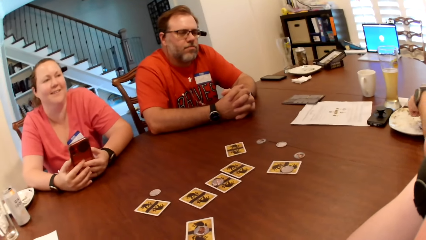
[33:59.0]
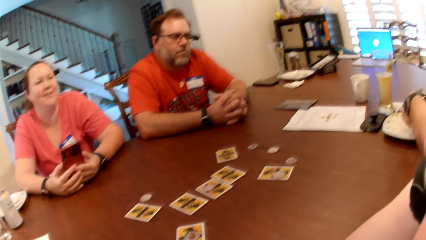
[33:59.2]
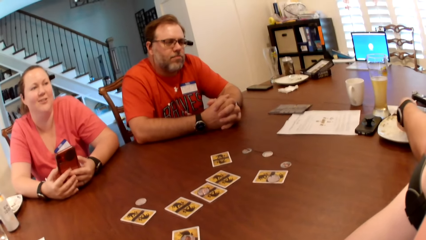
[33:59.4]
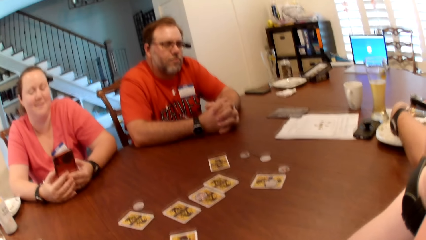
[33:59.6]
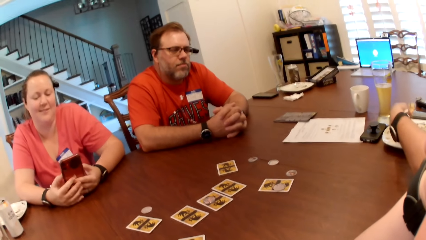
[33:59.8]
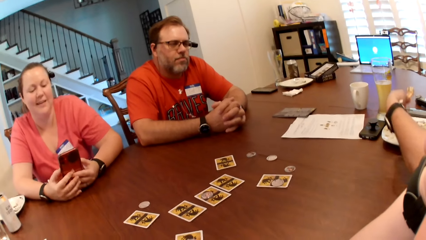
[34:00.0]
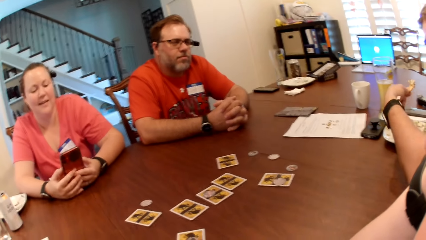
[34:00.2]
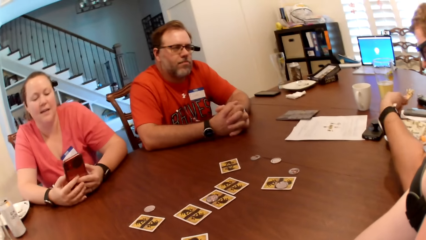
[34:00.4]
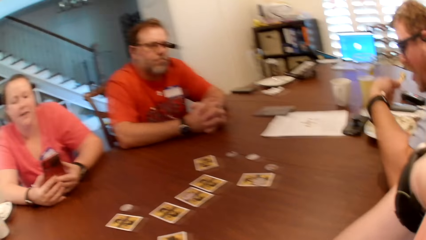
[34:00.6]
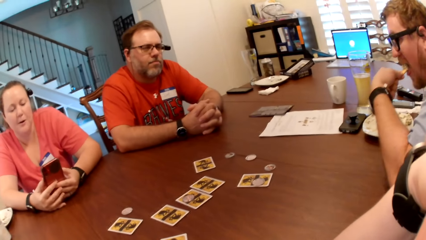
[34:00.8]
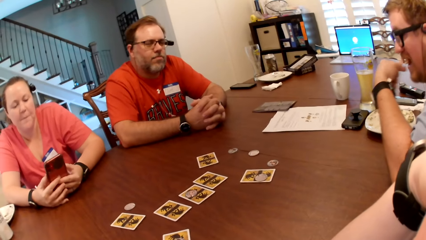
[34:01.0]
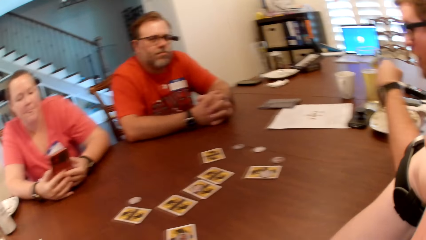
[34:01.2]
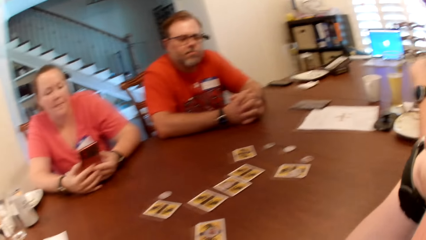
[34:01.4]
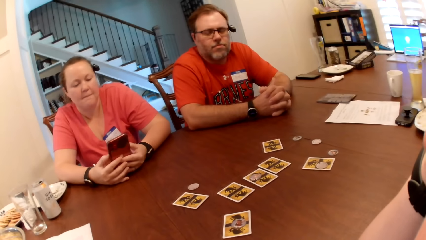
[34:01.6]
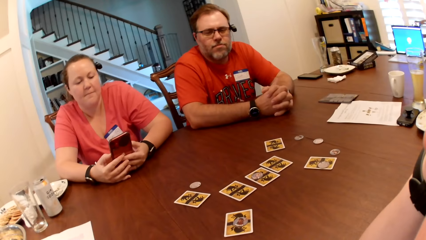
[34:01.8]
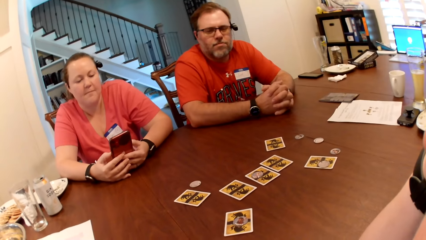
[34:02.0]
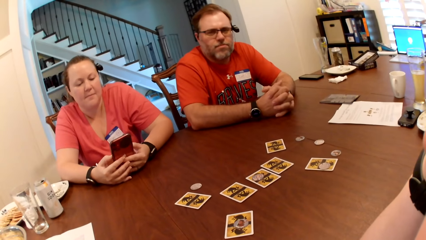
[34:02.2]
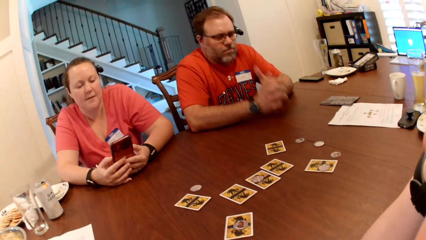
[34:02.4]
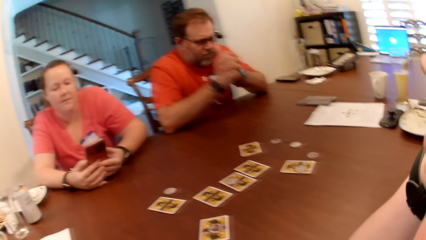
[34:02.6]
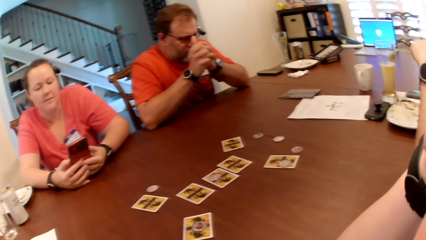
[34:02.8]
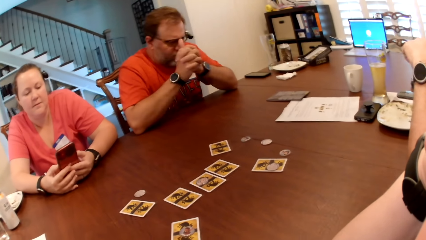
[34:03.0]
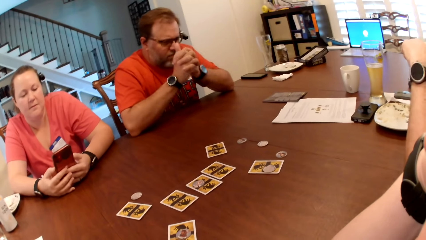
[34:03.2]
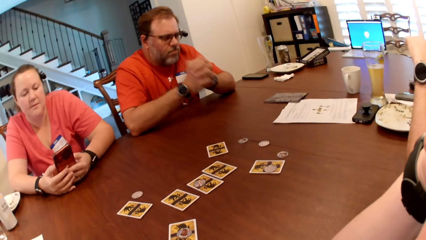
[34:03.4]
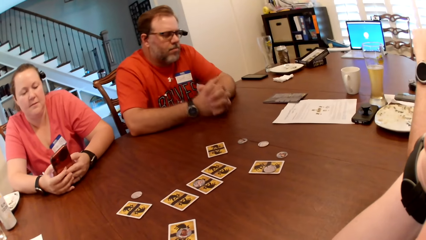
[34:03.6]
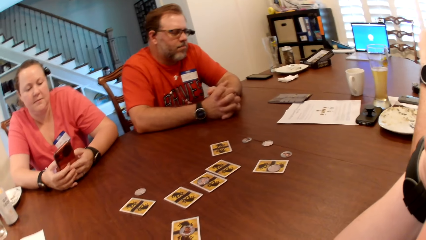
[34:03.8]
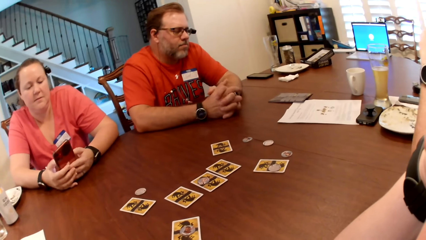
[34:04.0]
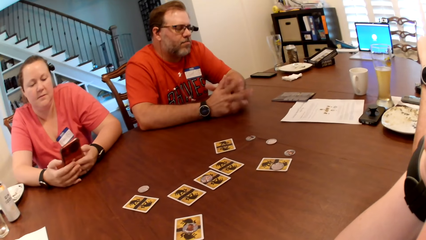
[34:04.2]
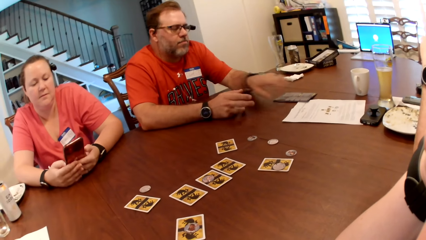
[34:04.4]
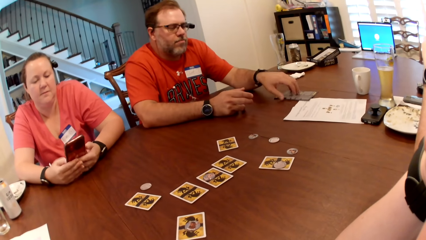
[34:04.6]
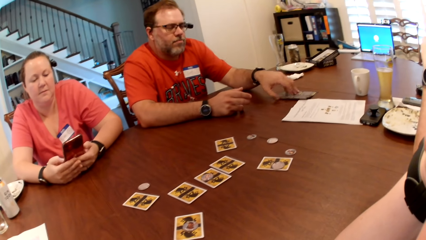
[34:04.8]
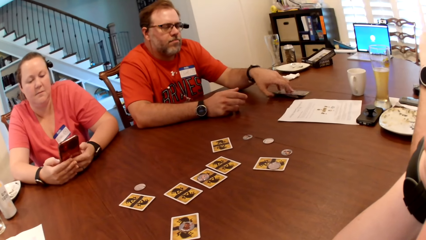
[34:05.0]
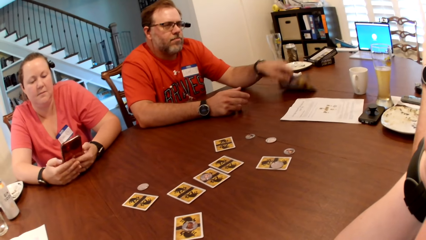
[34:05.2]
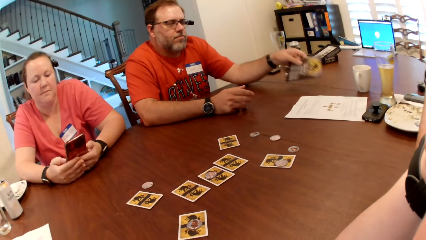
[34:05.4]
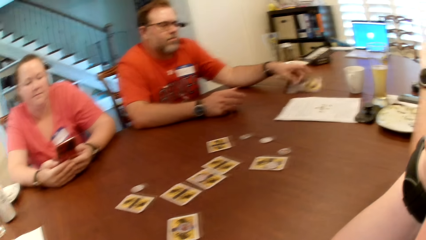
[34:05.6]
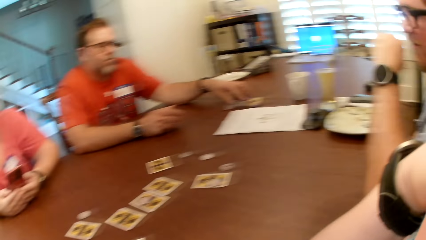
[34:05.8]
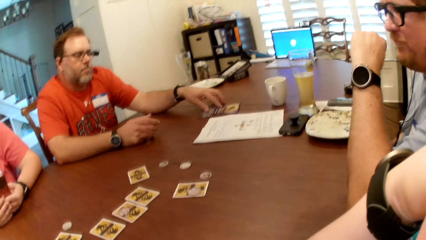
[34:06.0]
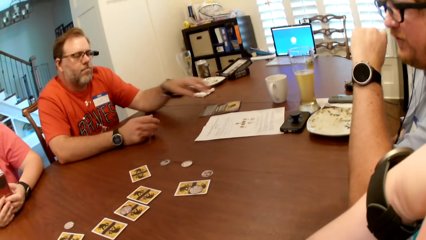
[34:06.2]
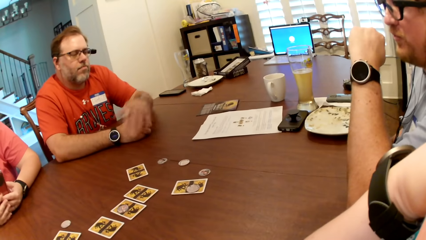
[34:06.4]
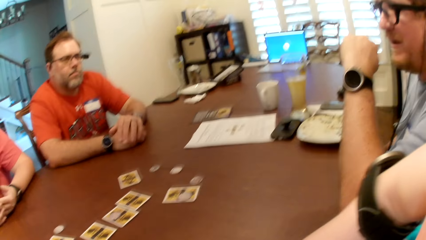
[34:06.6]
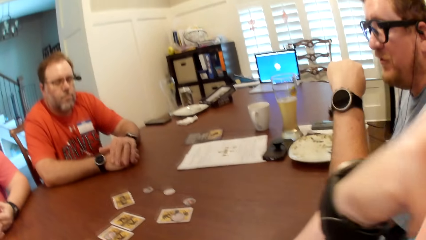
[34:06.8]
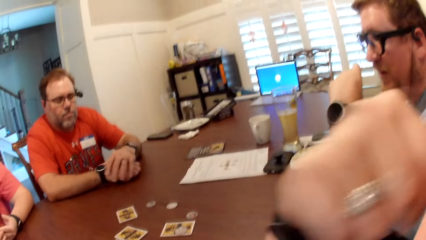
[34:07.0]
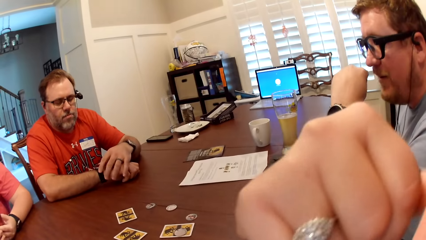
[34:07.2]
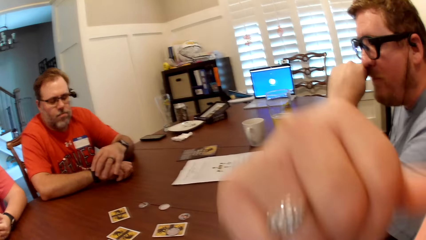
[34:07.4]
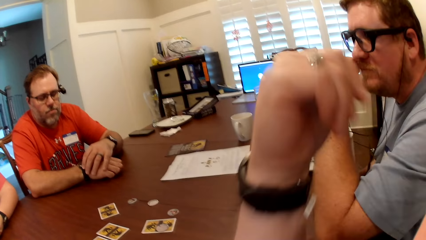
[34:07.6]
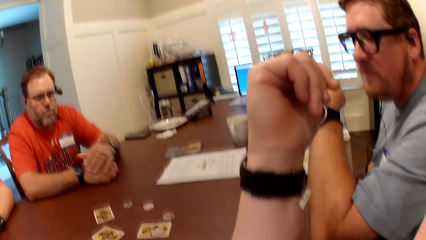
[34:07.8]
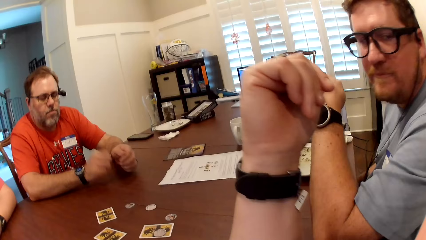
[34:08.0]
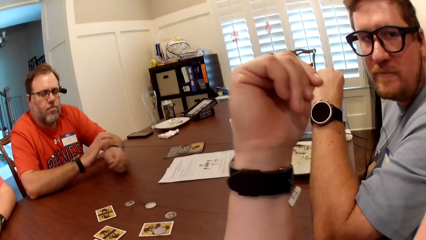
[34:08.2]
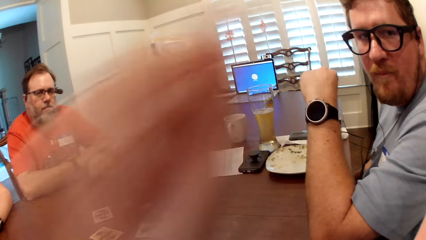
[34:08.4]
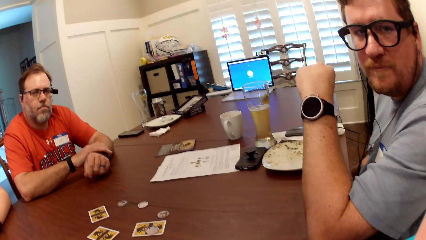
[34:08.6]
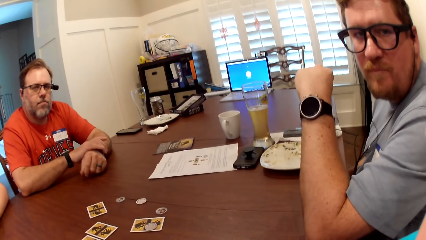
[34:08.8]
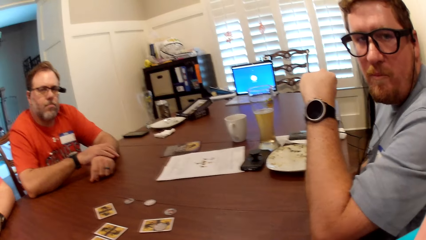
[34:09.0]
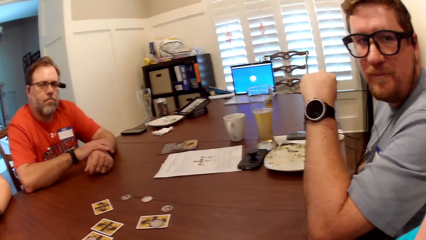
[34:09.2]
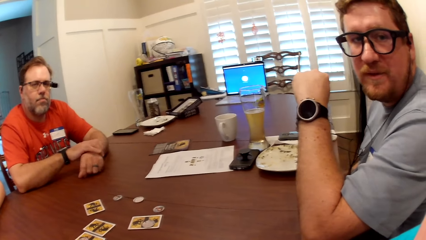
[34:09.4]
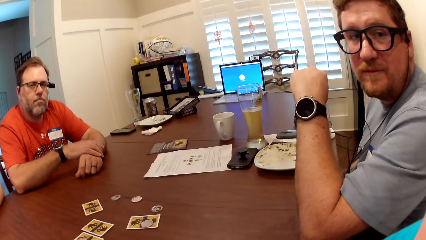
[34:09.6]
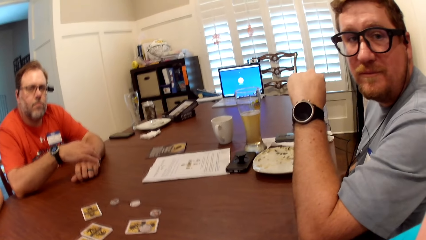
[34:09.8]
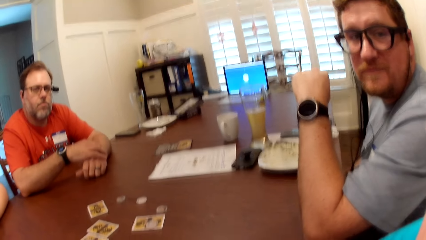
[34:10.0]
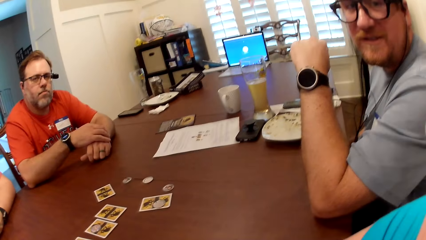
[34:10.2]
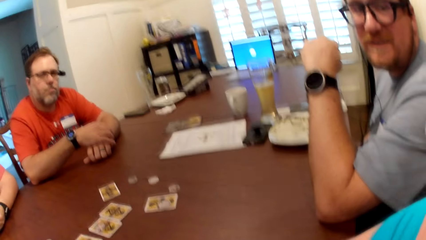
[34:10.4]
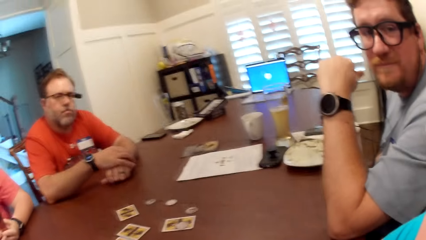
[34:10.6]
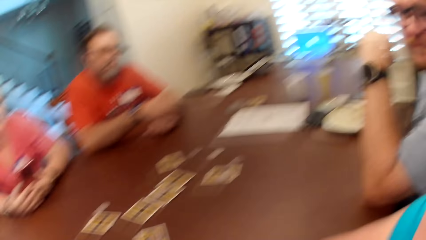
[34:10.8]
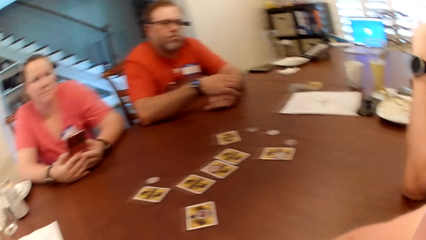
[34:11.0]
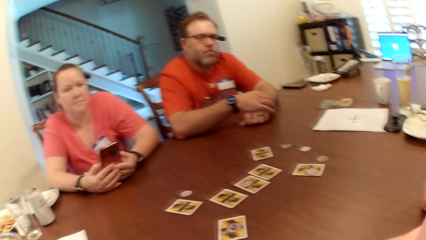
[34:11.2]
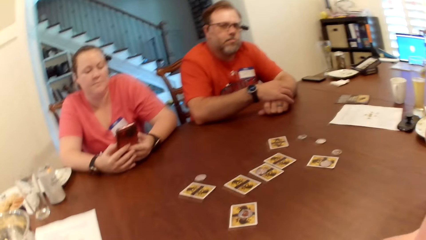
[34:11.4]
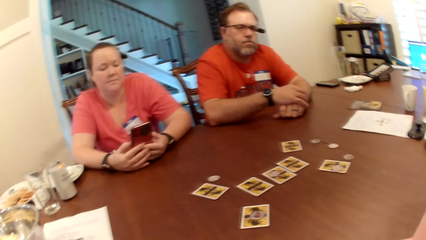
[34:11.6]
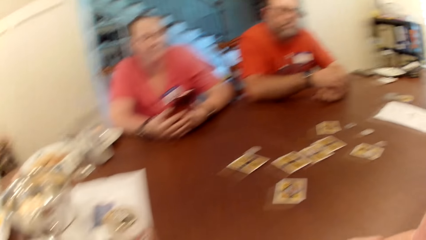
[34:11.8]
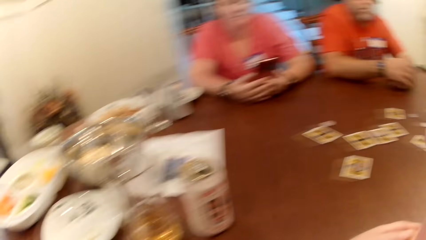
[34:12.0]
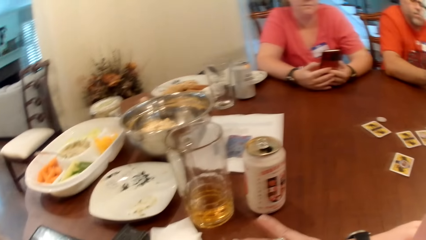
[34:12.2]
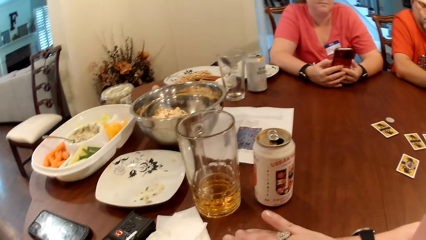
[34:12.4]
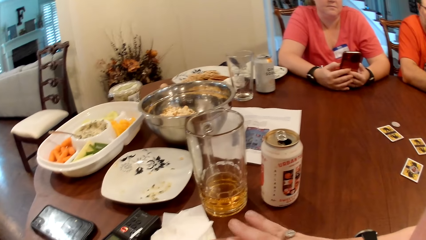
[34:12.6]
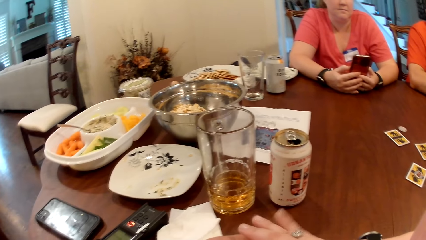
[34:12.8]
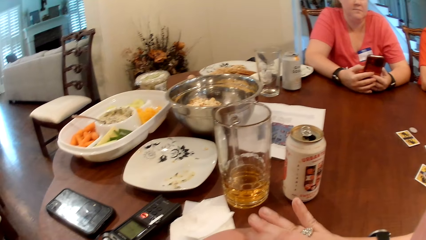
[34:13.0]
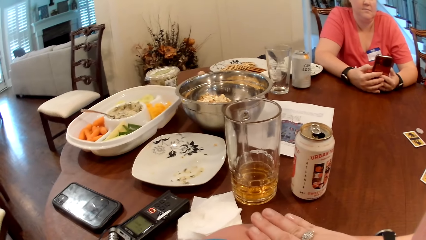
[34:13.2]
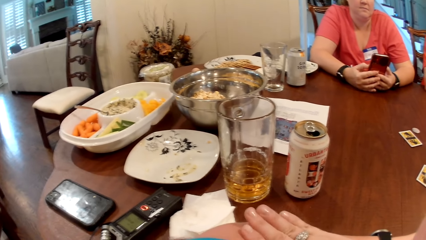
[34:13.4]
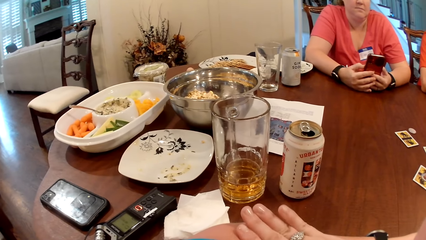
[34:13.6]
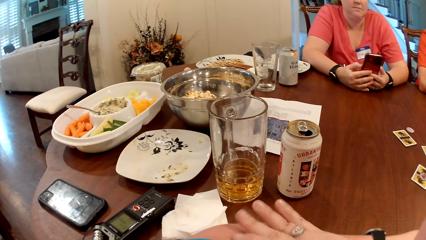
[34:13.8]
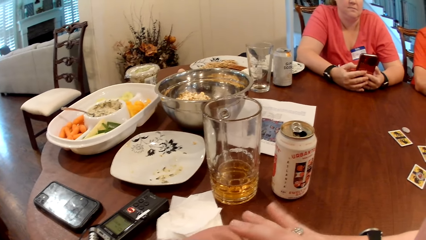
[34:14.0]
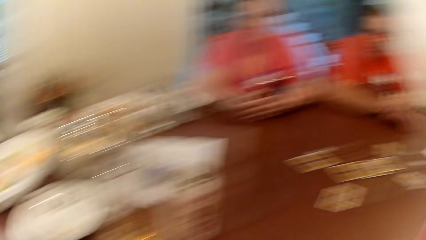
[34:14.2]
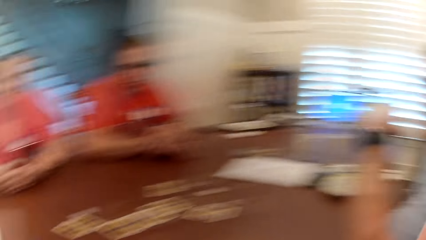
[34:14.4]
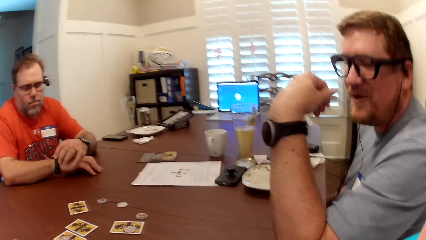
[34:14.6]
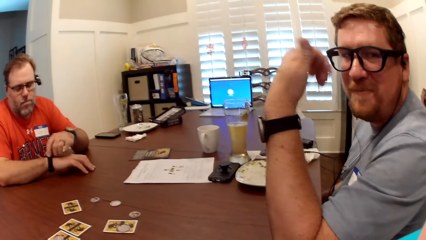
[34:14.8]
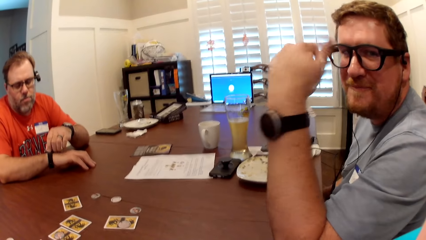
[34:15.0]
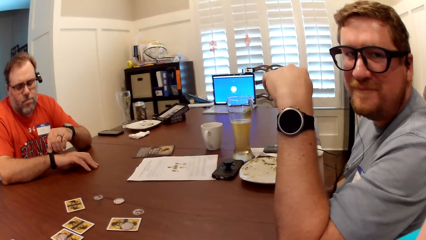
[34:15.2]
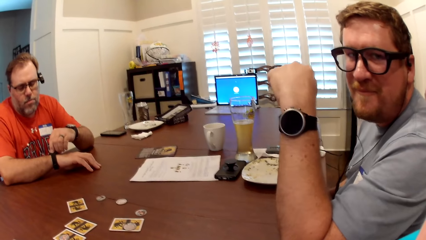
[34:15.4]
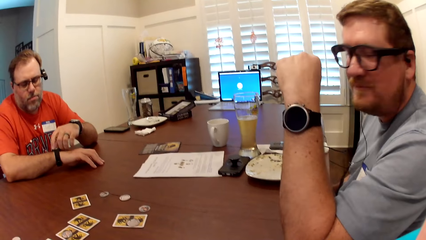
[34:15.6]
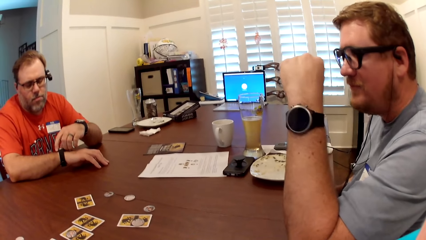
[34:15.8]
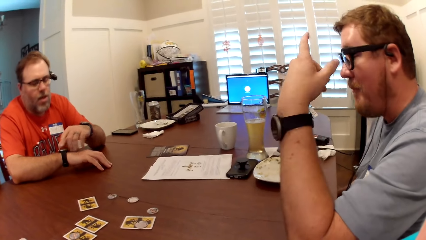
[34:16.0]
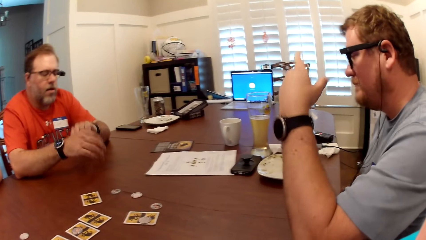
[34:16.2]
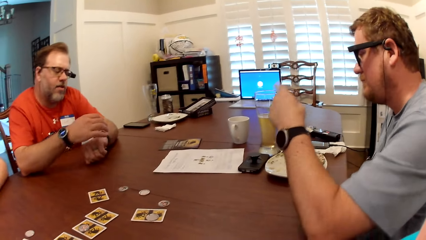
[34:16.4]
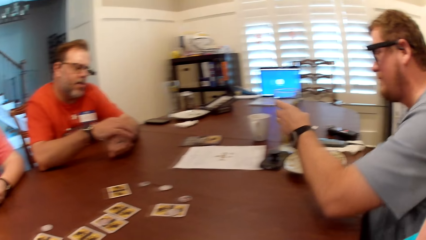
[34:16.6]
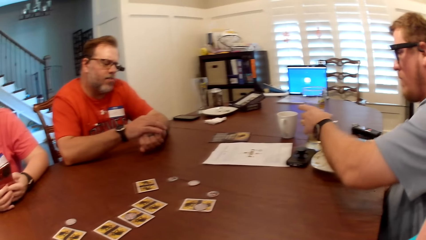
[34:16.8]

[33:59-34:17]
The camera wearer converses with a lady. A man puts the snacks in his mouth with his left hand. Another man adjusts his eyeglasses with both hands and turns a paper over with his left hand. The camera wearer points at a man and converses with the man. The lady converses with the camera wearer. The camera wearer puts her hand on the table. The man converses with the camera wearer.
